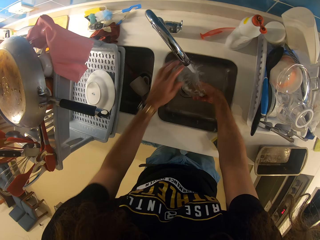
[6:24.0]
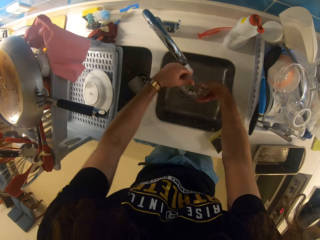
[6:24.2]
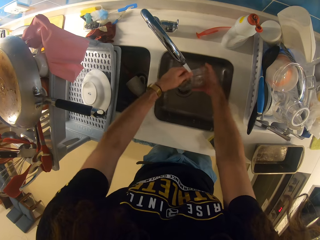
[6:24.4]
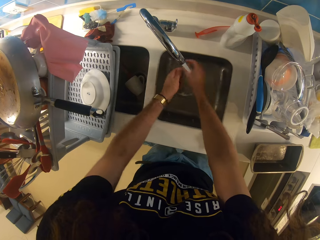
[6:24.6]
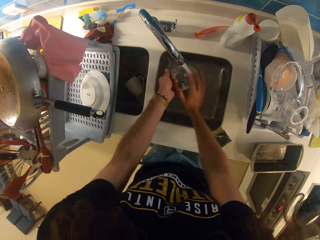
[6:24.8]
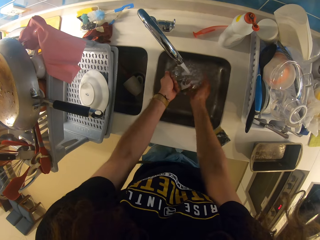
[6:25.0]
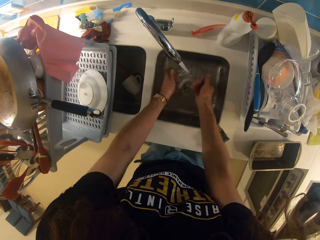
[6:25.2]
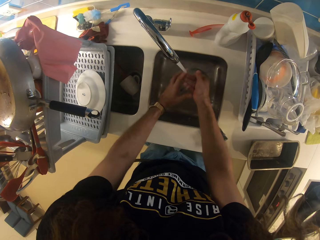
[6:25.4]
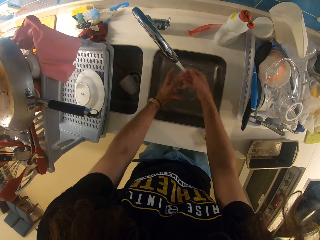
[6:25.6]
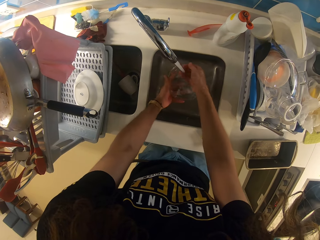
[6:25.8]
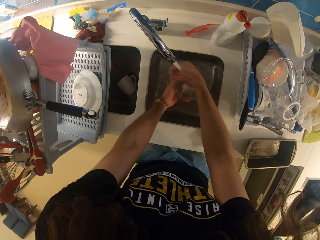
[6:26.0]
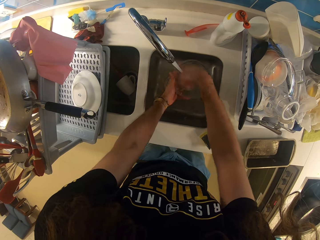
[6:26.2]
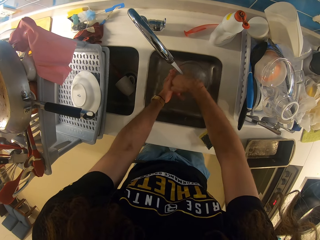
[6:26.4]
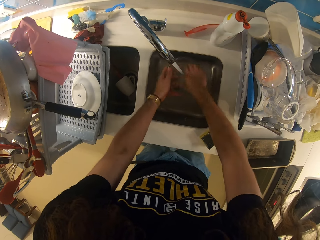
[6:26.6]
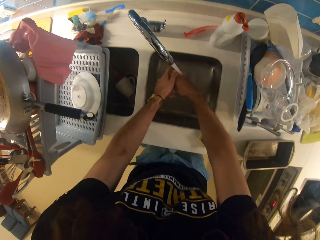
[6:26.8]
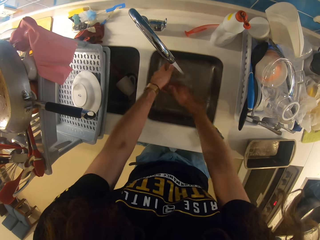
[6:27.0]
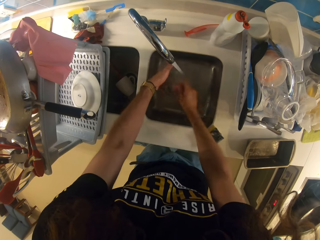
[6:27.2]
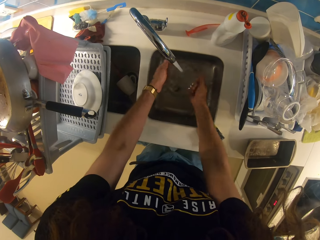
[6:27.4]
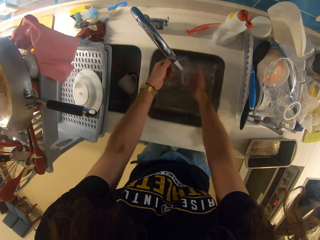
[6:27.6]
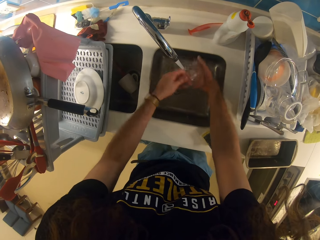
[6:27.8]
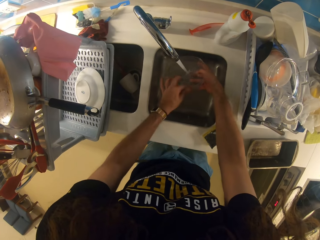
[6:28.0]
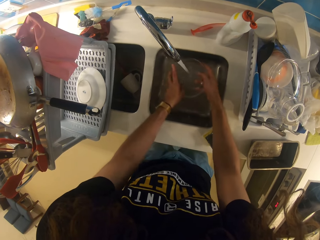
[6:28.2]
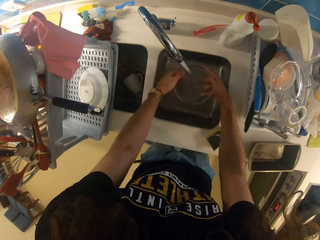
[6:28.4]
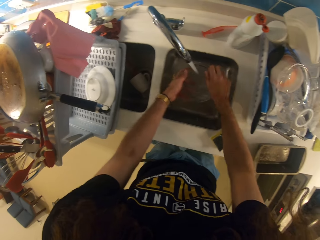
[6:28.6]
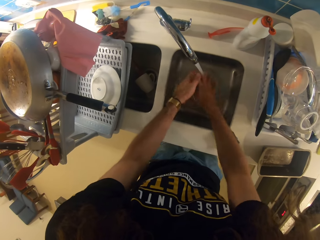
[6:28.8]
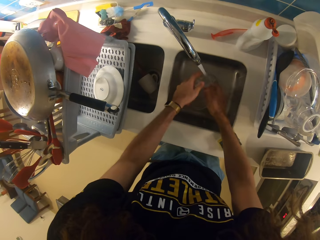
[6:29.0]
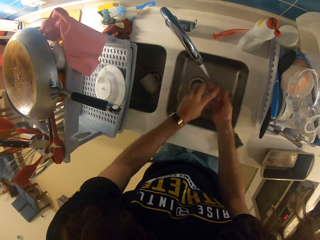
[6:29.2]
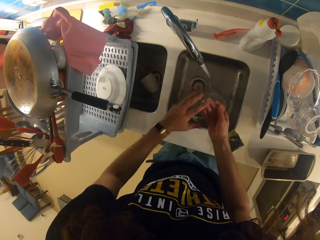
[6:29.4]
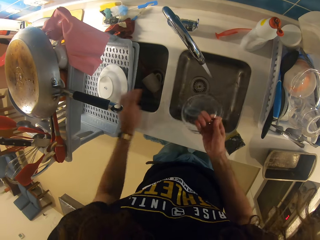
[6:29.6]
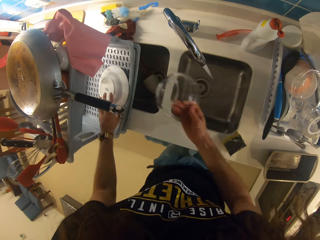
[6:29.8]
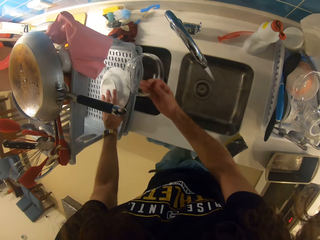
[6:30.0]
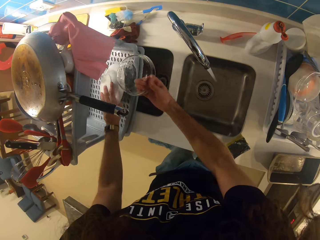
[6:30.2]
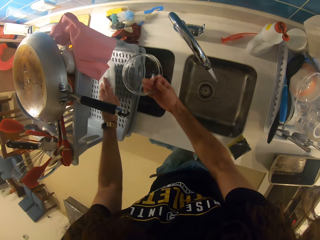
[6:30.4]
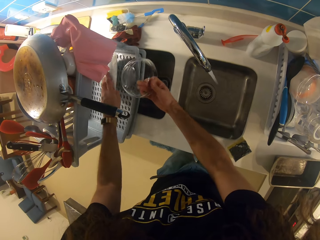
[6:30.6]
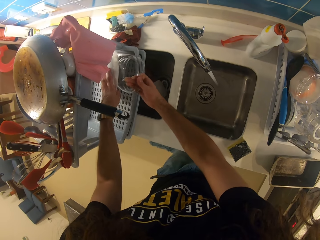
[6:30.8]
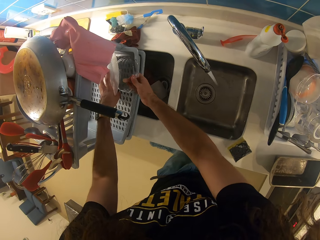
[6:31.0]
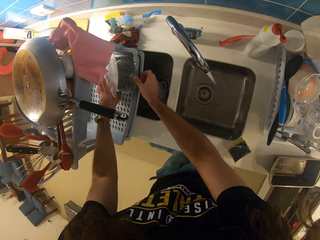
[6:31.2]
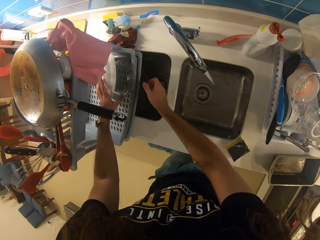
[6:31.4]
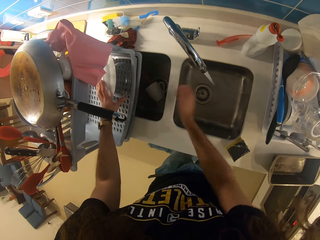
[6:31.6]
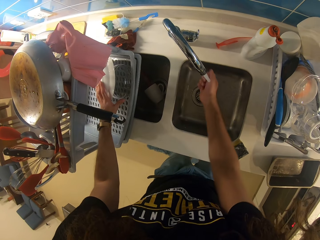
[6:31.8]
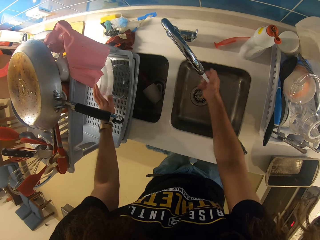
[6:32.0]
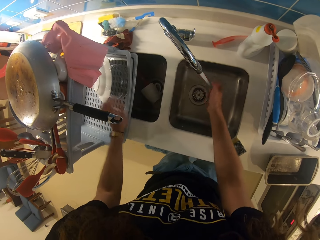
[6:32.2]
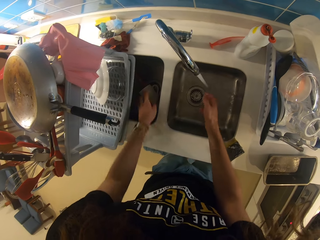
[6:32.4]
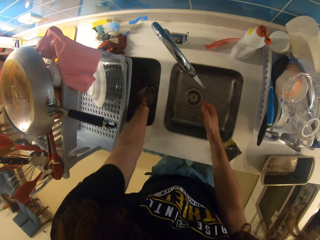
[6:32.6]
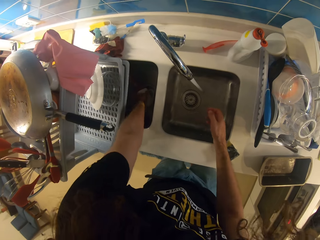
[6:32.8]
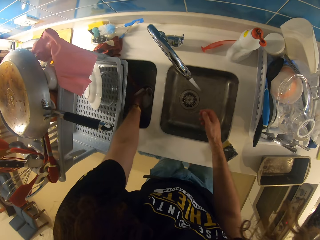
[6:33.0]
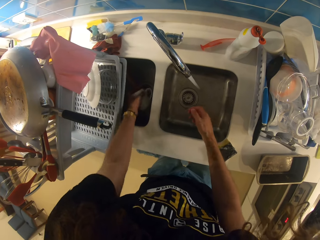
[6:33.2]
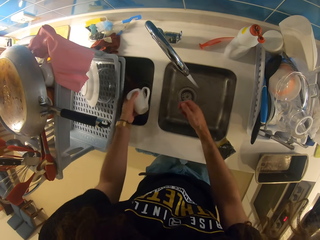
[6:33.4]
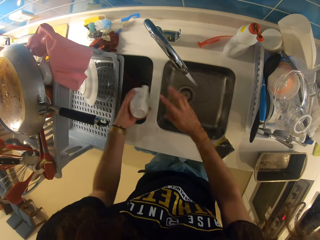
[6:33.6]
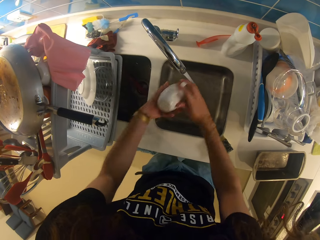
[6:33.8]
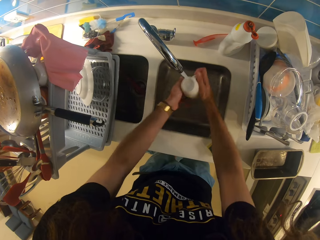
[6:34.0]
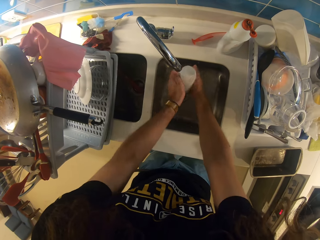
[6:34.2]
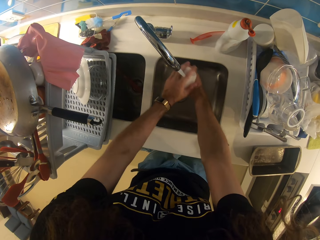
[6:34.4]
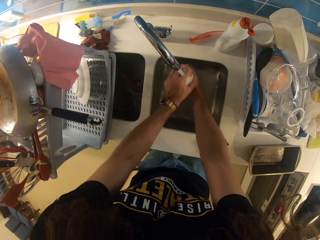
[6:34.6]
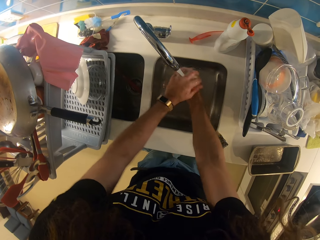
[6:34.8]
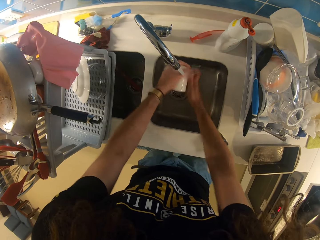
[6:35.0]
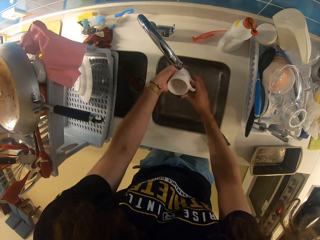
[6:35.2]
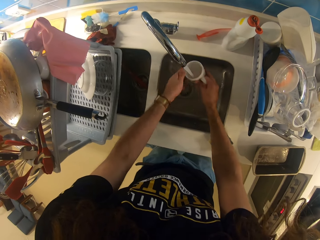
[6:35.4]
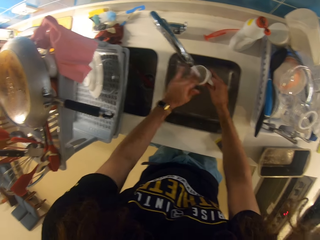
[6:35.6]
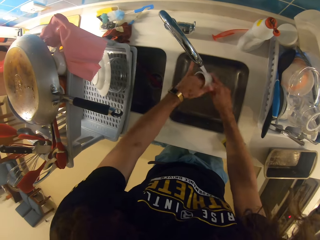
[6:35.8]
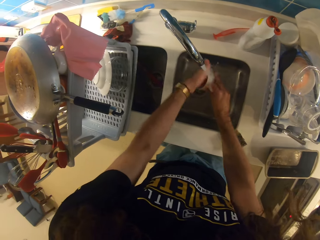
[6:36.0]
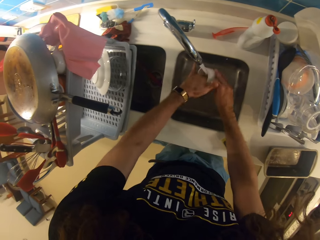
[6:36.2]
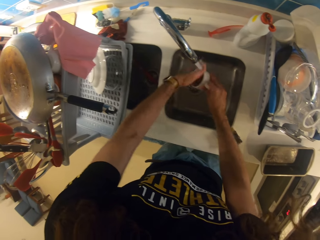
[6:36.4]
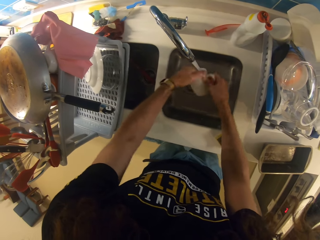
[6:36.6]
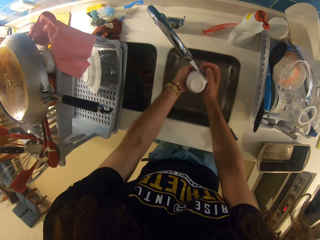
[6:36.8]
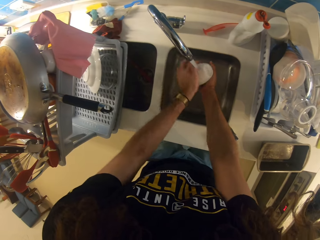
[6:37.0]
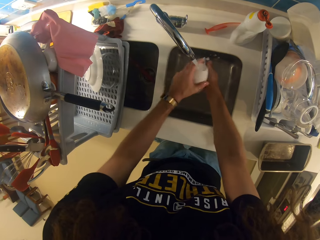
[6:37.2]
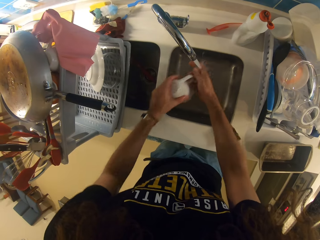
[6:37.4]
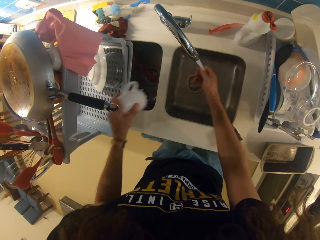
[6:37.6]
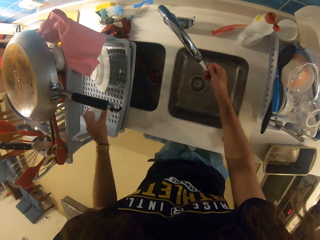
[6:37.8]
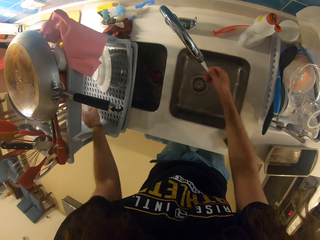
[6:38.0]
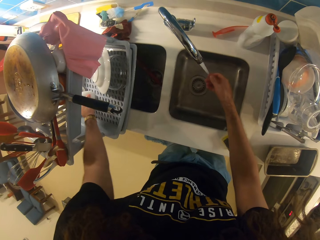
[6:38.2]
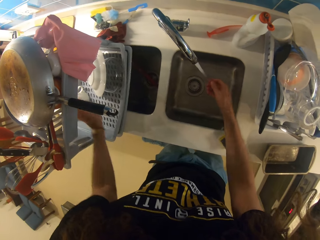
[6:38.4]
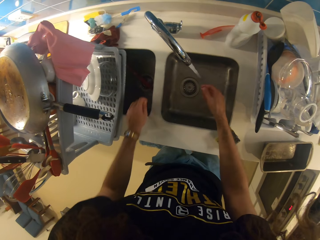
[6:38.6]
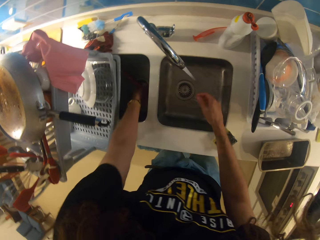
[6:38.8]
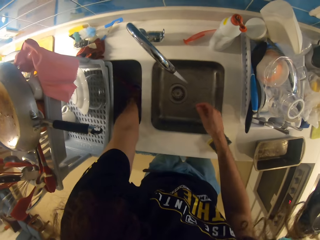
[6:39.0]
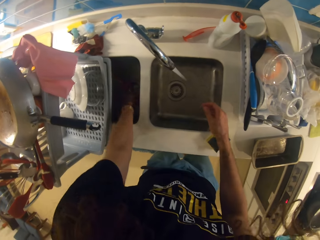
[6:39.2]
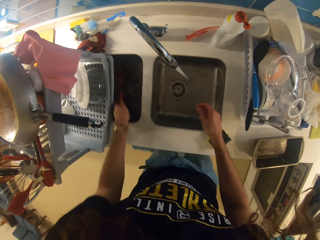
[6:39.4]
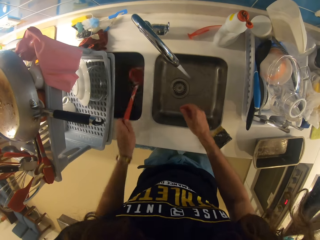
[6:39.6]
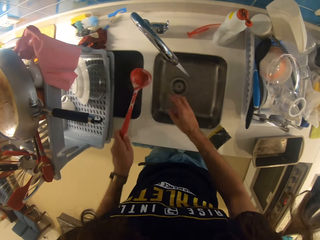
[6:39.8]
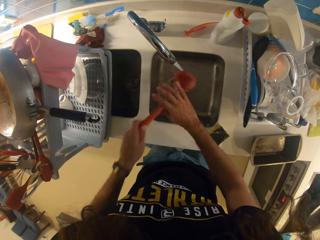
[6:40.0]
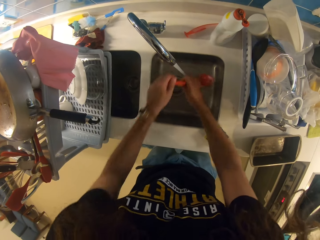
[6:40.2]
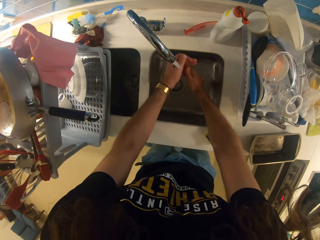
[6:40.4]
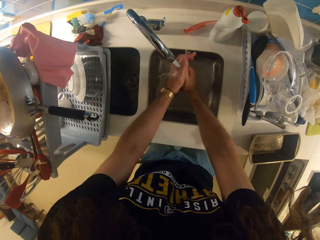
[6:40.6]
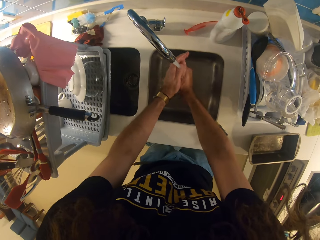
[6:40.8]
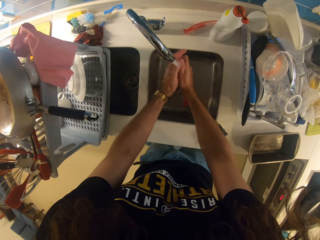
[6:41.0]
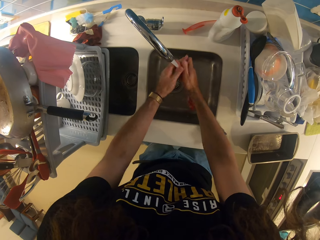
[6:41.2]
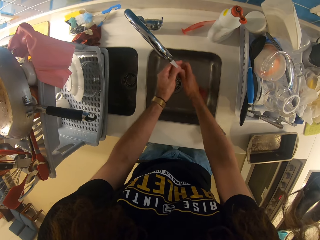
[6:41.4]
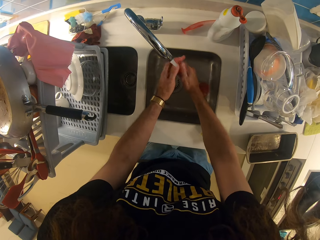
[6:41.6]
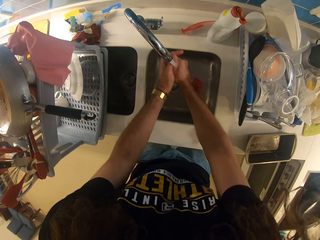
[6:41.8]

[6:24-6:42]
The camera wearer rinses a bowl. They put the bowl on the dish drier. They rinse a cup. They put the cup on the dish drier. They rinse a serving spoon.

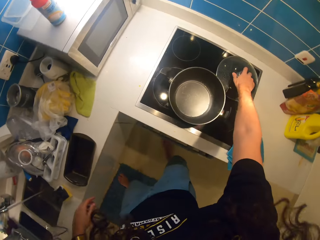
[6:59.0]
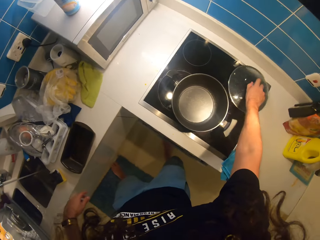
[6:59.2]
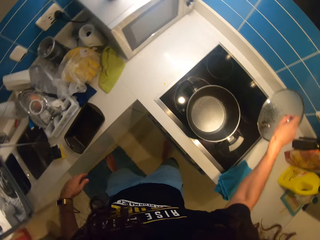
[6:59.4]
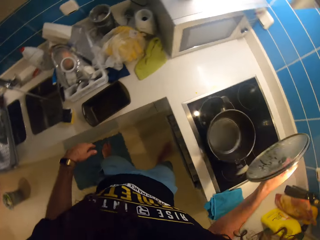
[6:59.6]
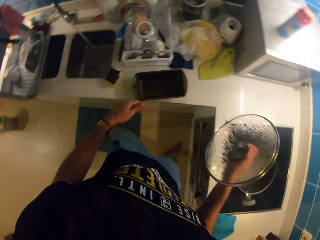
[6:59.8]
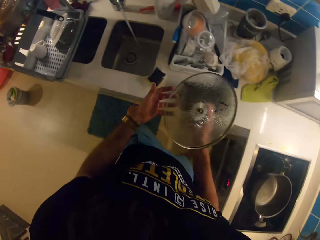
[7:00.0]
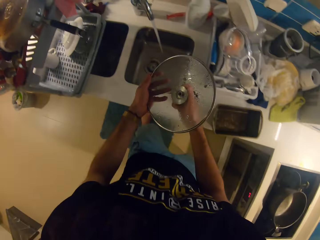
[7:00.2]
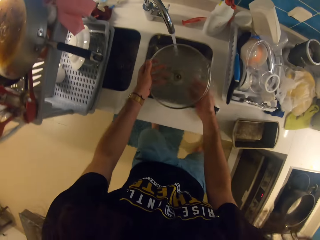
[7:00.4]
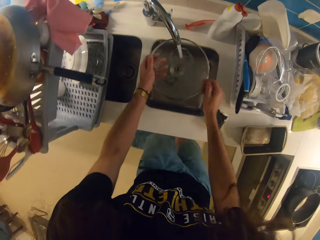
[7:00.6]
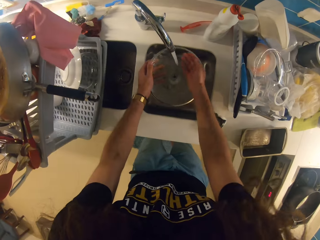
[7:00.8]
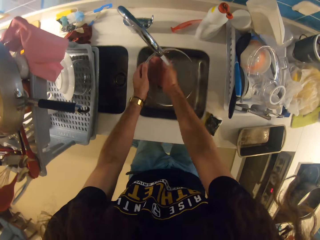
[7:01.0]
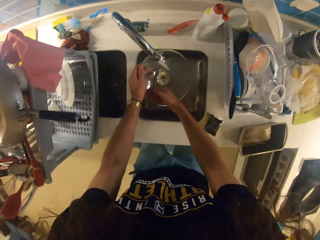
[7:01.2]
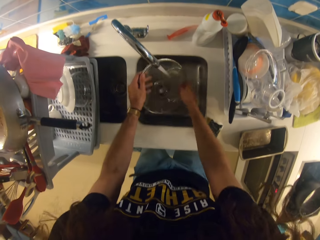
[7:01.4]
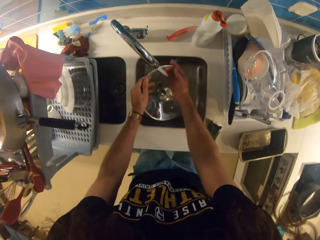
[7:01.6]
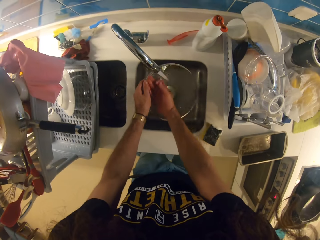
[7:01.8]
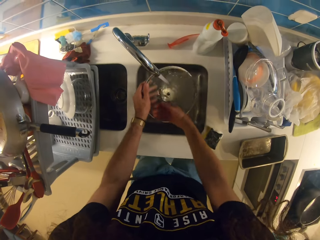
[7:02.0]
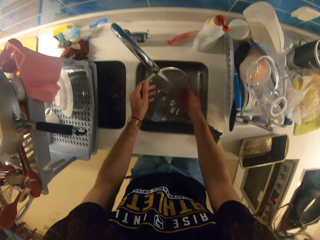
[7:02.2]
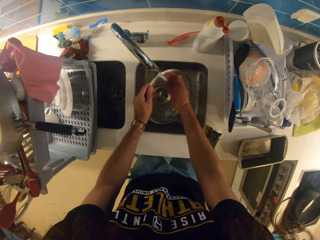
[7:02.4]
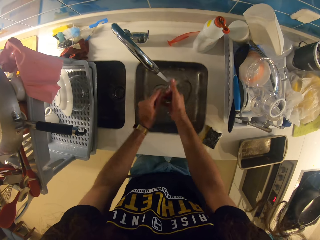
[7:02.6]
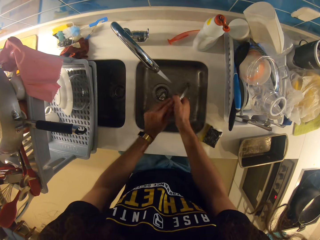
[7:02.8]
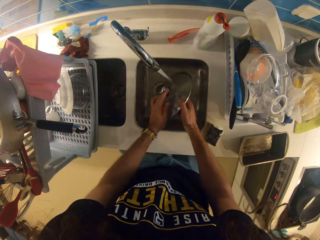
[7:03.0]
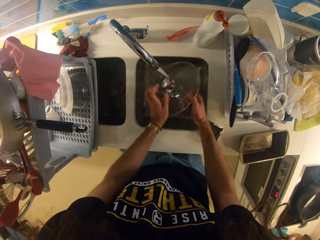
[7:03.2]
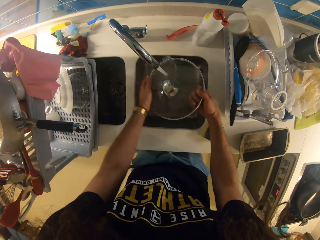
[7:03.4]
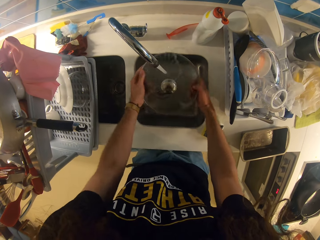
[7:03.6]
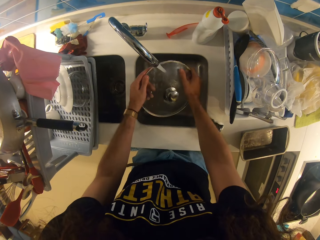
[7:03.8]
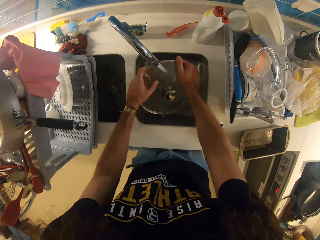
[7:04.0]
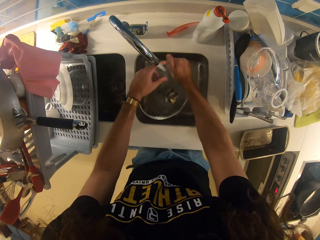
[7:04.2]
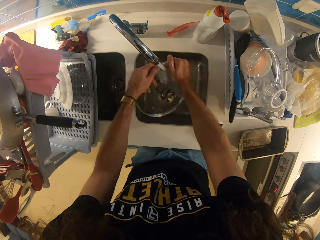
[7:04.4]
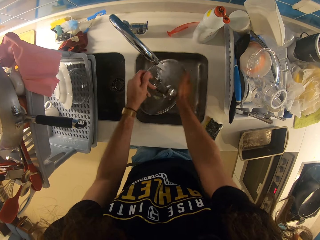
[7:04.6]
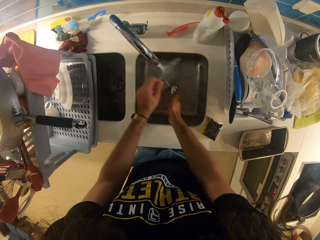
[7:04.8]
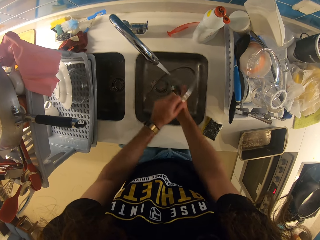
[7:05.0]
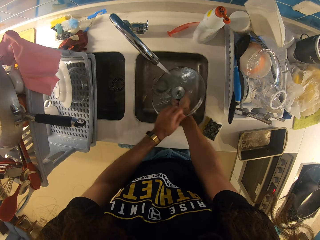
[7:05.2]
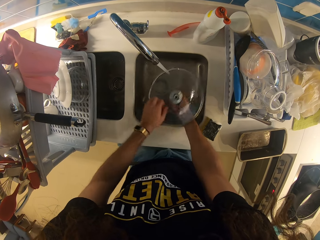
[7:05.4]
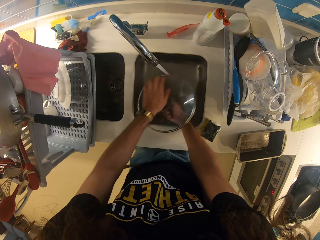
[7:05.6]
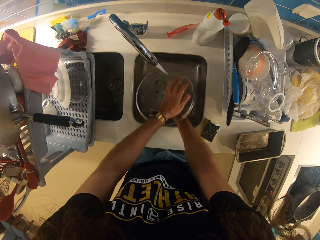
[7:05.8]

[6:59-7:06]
The camera wearer picks up a lid with her right hand. She washes the lid.
